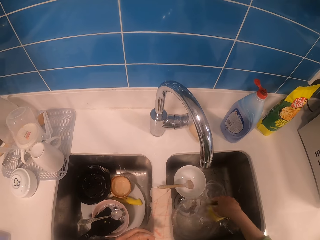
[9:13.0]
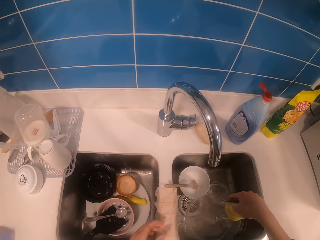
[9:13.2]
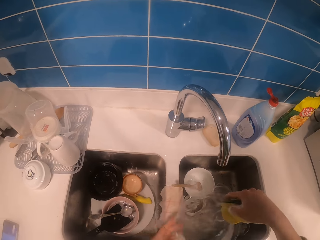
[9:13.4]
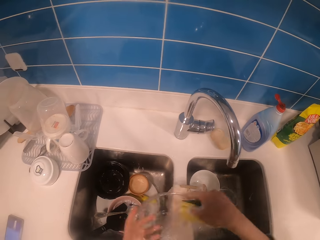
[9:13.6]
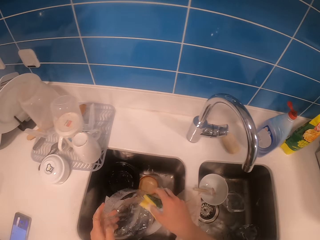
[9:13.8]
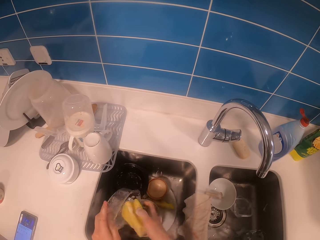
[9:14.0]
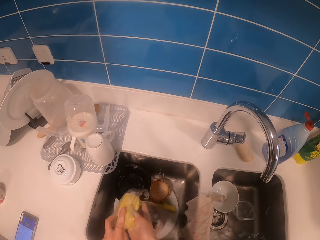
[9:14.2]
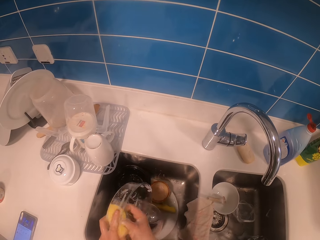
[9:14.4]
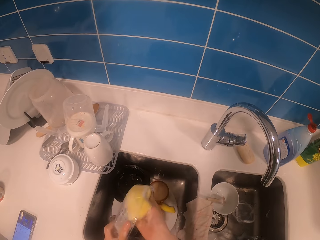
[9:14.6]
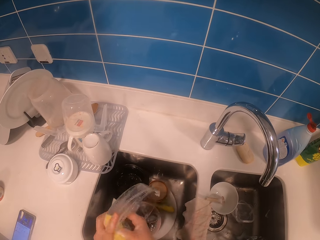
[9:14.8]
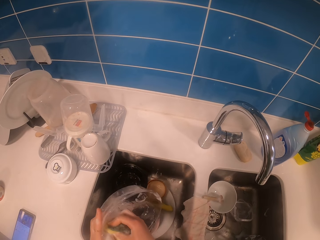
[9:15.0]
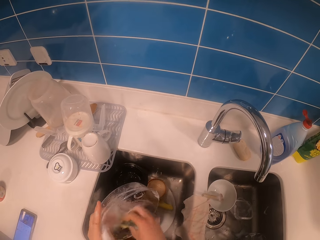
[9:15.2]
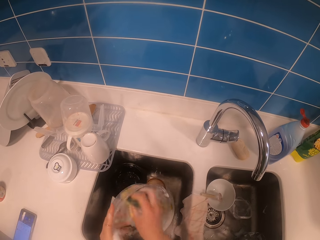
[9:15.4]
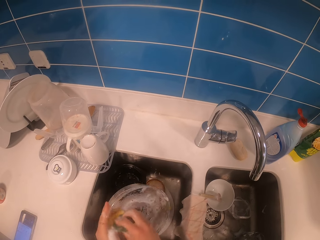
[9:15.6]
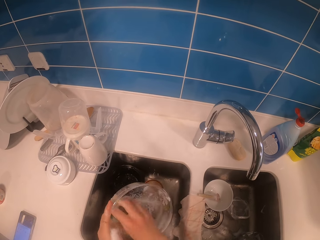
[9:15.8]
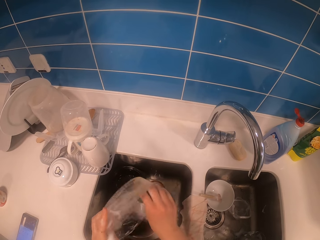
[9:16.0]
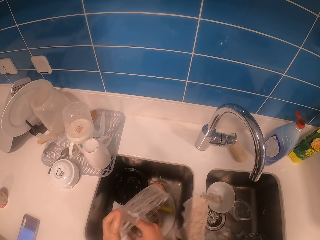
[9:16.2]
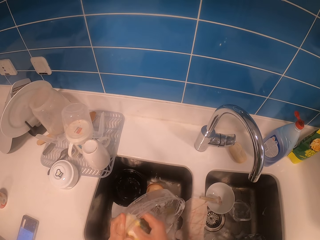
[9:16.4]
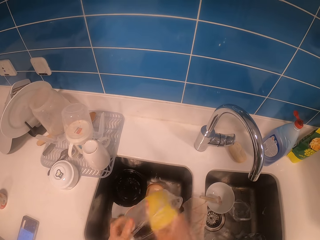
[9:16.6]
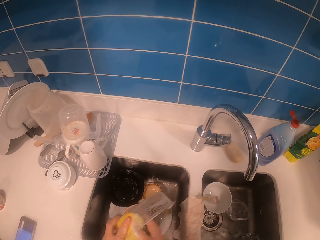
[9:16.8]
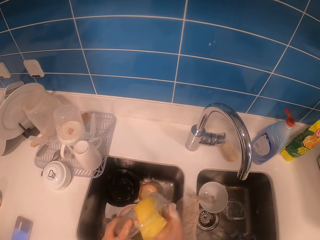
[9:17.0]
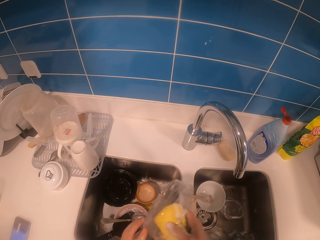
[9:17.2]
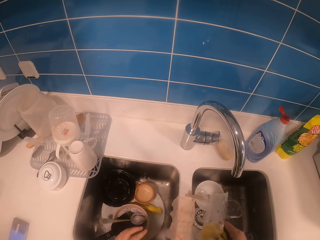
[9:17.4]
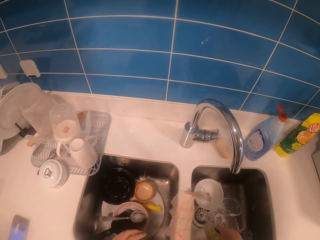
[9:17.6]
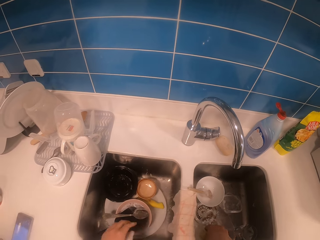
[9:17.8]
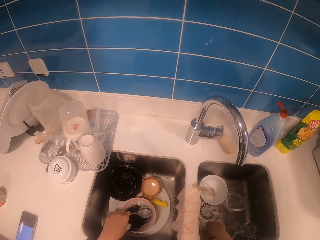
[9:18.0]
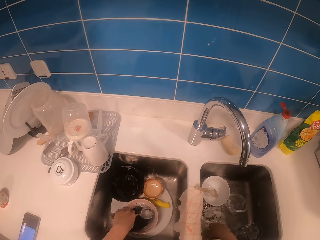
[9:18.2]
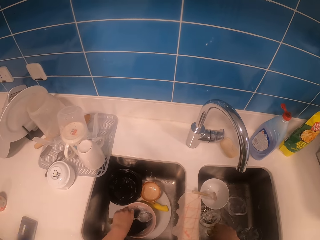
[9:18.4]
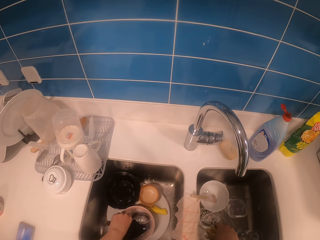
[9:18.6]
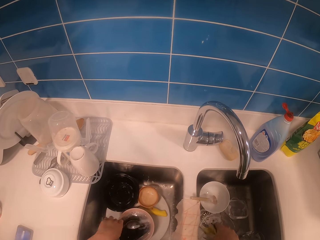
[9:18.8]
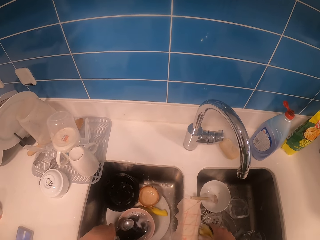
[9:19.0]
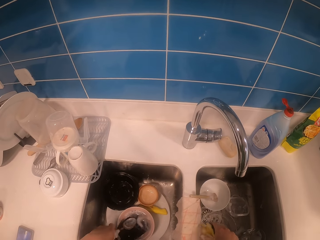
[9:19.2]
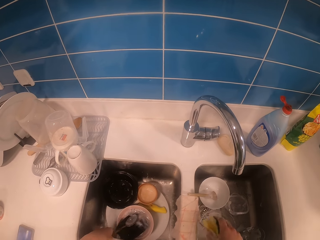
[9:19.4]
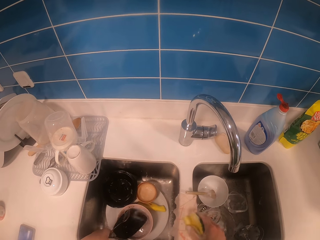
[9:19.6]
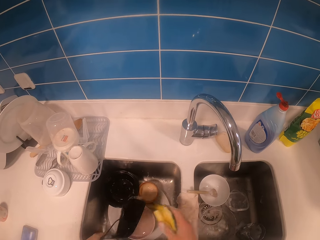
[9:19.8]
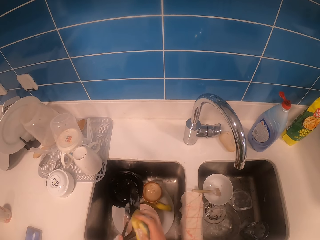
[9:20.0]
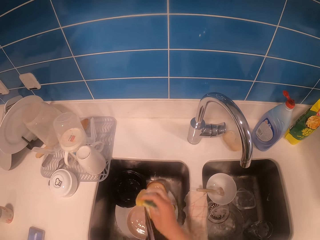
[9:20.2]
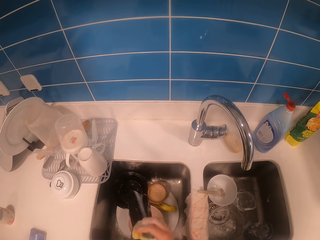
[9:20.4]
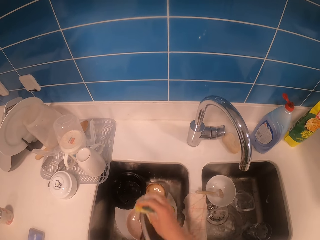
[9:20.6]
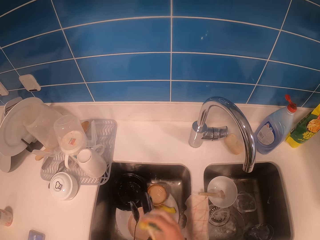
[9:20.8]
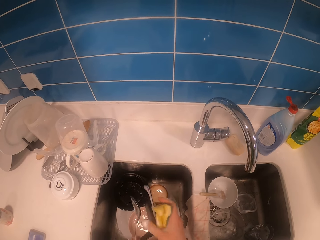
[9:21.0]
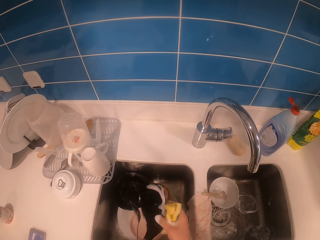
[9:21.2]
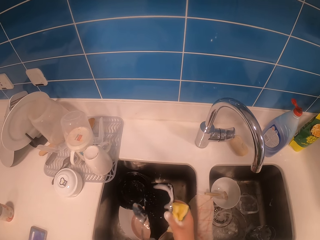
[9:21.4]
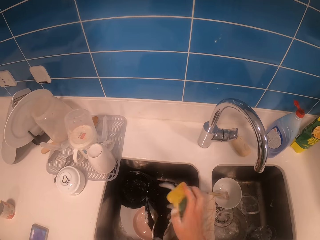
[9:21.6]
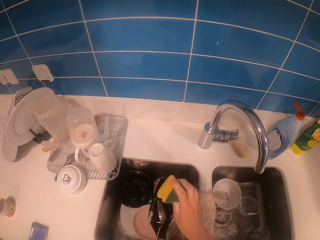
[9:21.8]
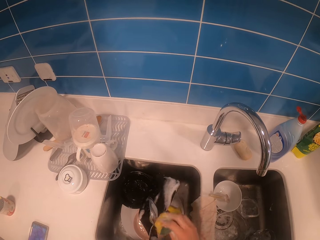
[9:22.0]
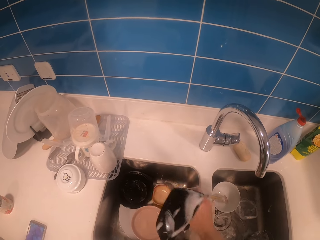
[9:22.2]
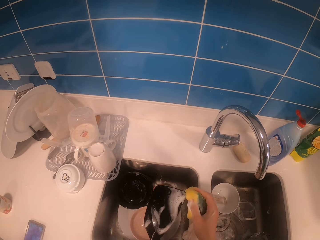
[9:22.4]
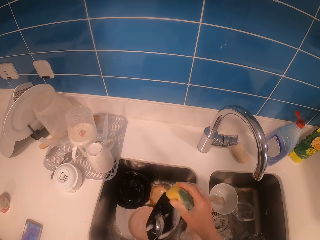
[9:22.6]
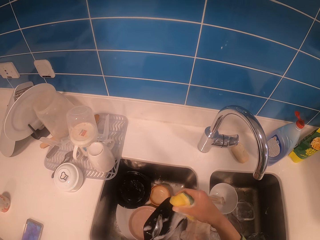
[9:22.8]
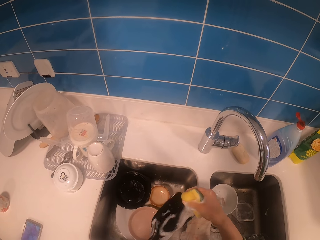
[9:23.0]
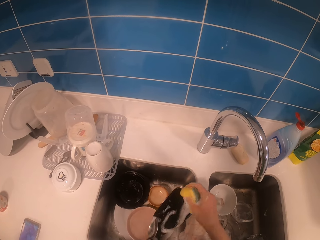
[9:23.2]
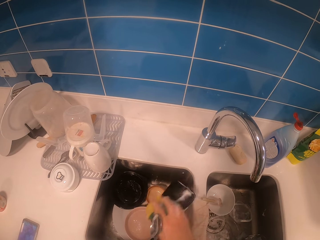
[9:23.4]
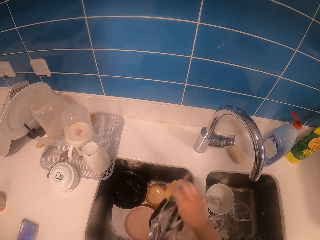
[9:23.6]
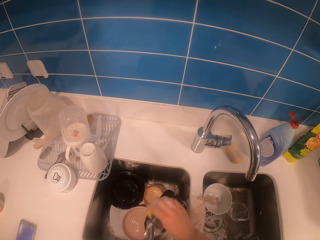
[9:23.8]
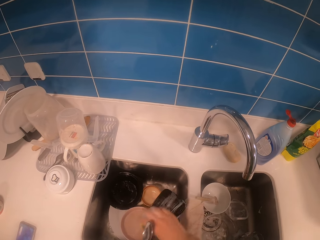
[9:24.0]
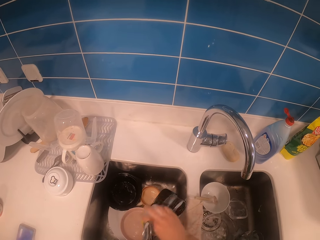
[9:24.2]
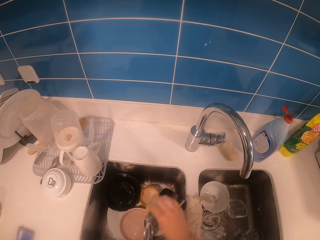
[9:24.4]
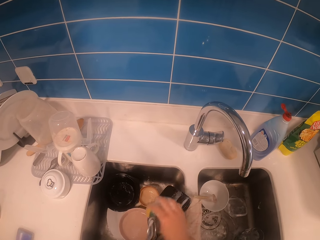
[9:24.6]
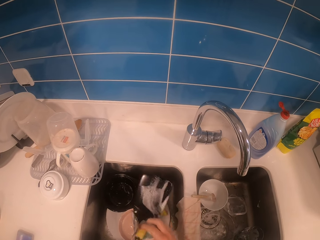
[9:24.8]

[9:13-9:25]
The camera wearer picks up a storage can from a sink. They clean the storage can with a scrubber. They put down the storage can in the sink. They pick up a plate and spoon from the sink. They pick up a wooden ladle from the sink. They scrub the plate. They clean the wooden ladle with the scrubber.

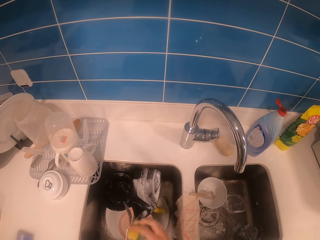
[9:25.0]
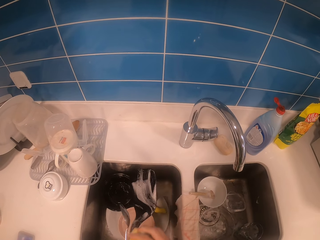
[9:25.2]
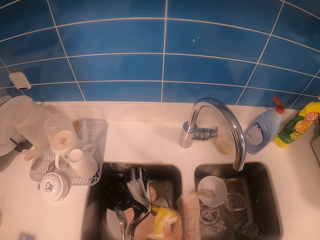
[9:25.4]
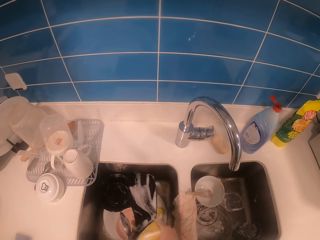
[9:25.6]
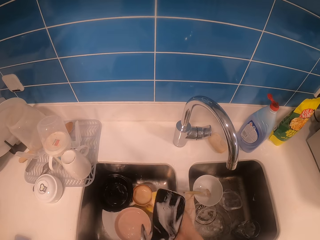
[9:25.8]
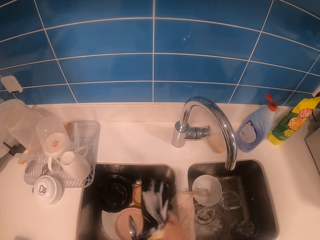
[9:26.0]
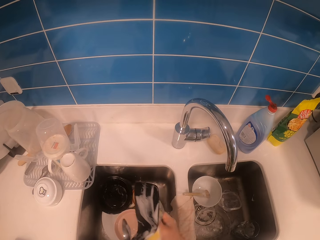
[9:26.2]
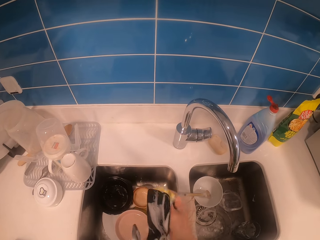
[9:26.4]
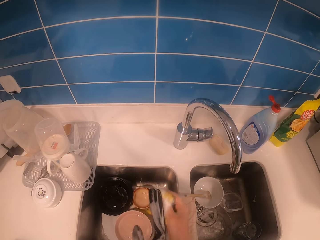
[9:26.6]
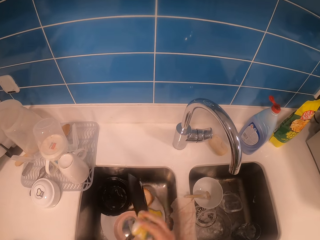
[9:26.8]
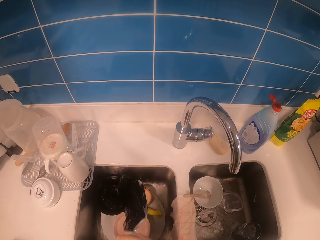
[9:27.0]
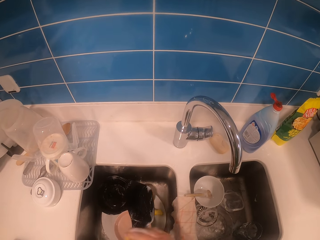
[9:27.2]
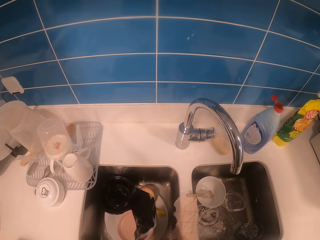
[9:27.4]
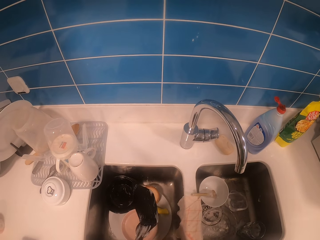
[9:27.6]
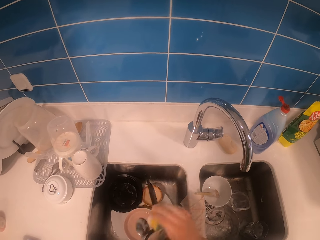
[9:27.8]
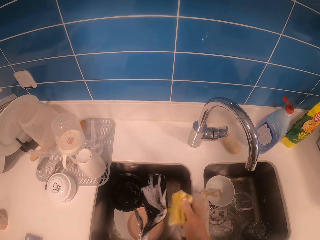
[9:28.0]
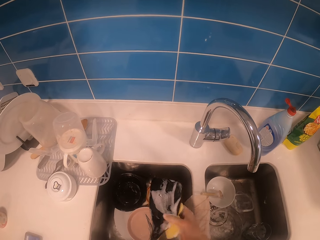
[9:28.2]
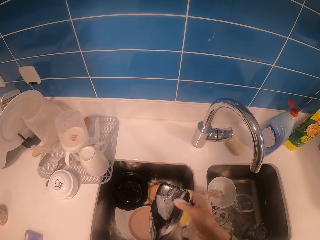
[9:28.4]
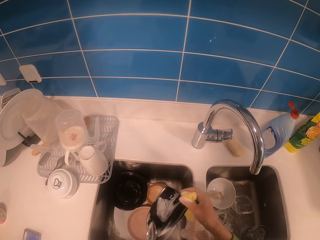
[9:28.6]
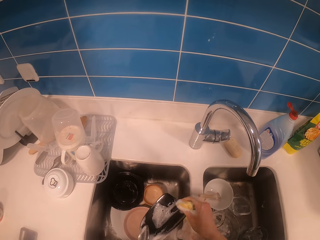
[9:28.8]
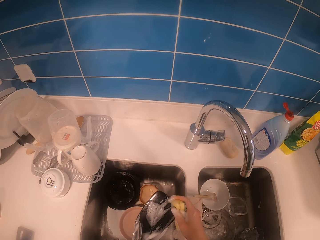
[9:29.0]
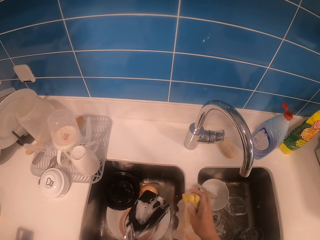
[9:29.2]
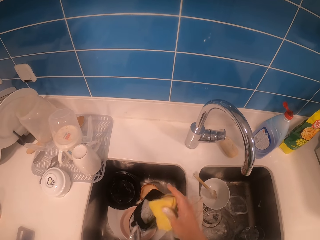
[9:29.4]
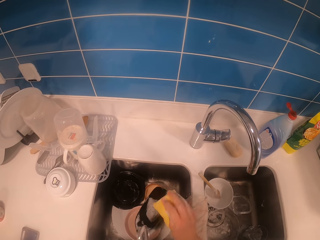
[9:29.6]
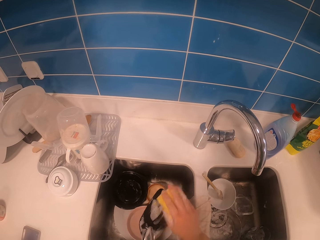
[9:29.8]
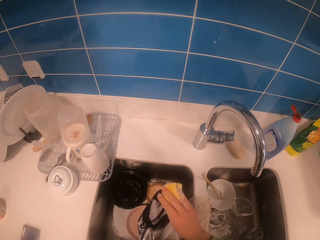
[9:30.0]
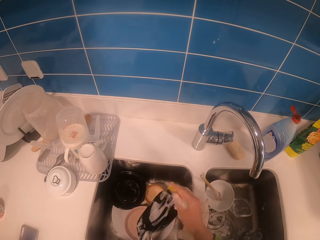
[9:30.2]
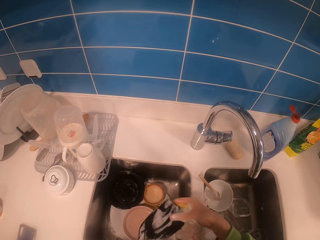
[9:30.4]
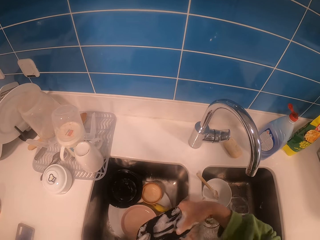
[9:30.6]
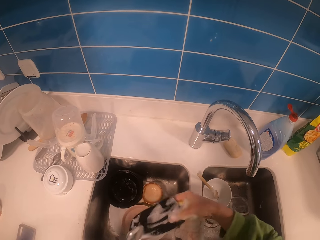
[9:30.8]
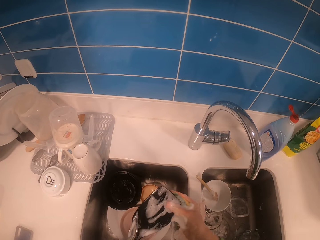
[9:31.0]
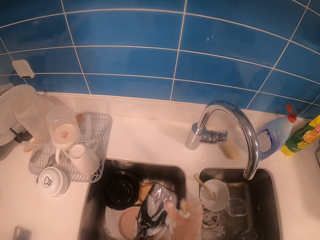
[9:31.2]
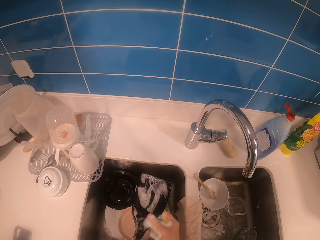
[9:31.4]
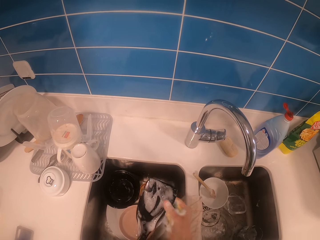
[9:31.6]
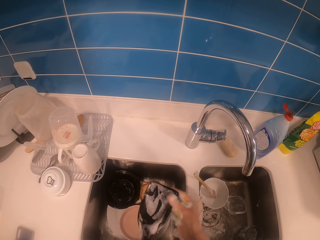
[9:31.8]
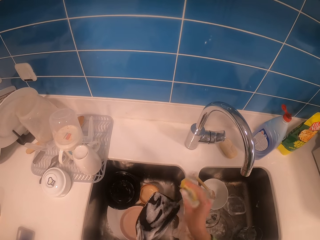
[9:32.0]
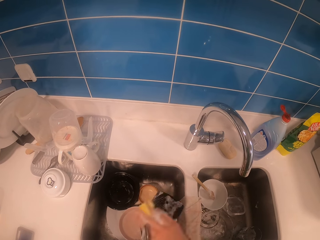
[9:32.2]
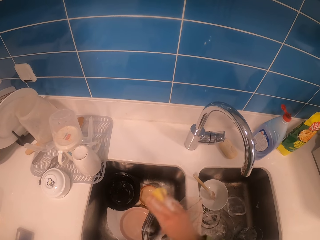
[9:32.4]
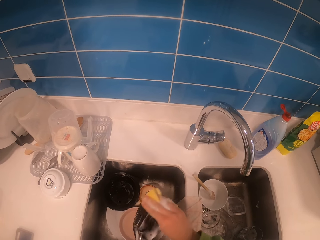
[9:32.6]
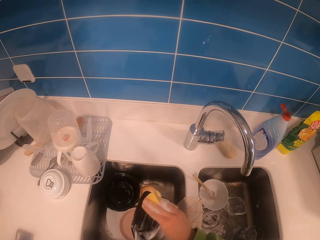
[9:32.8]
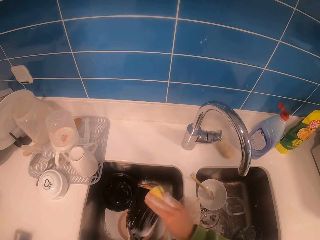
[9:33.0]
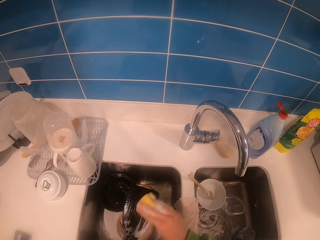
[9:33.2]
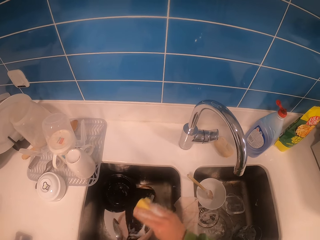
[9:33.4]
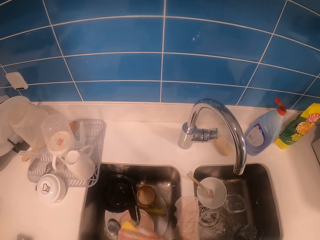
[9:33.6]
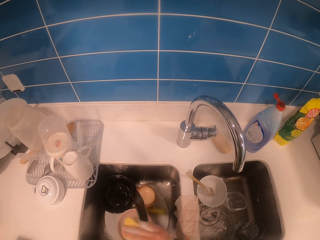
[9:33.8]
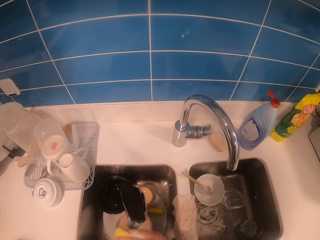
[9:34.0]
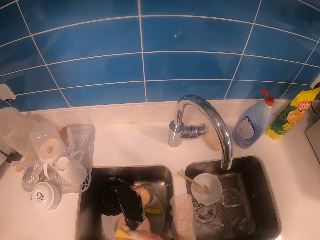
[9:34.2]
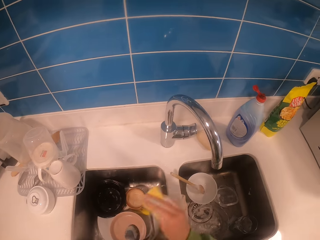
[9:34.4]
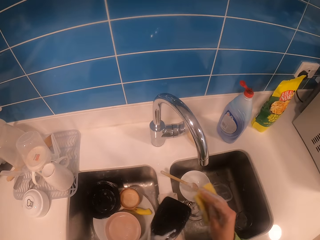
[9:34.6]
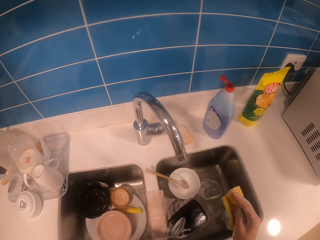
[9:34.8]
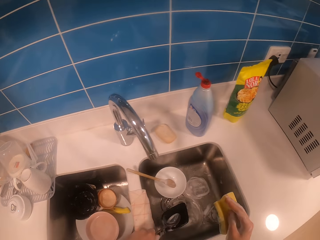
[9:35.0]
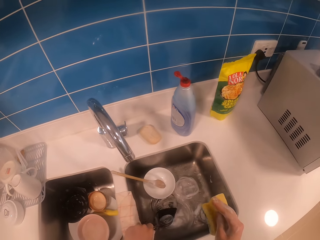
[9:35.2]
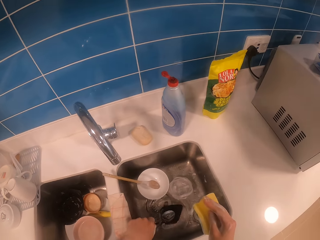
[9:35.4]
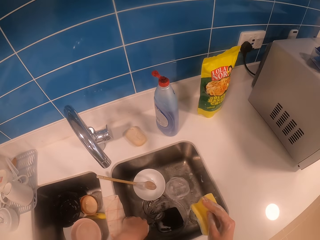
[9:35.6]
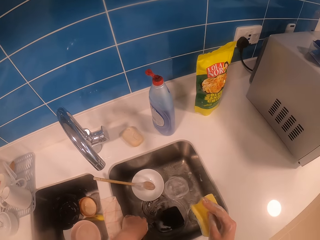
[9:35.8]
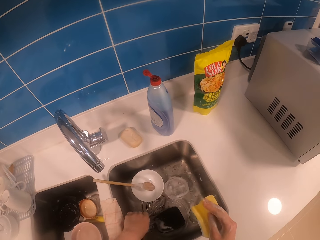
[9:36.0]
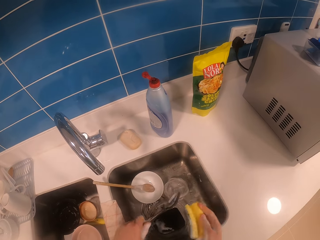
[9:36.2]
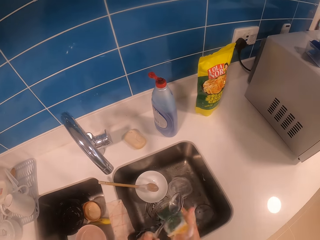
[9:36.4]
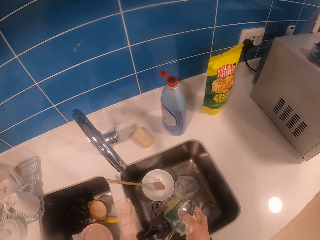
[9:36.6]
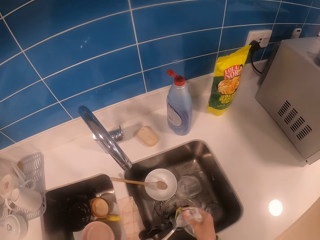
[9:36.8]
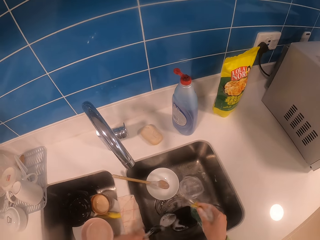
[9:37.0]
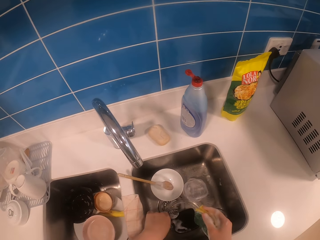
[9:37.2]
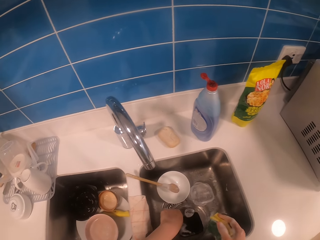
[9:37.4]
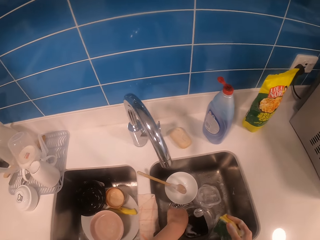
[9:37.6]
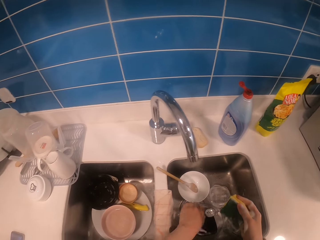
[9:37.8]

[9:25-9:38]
The camera wearer flips a wooden ladle in a sink. They clean the wooden ladle with a scrubber. They flip the wooden ladle in the sink. They clean the wooden ladle with the scrubber. They put down the wooden ladle in the sink. They place a plate in the sink. They pick up a spoon from the sink. They clean the spoon with the scrubber.
